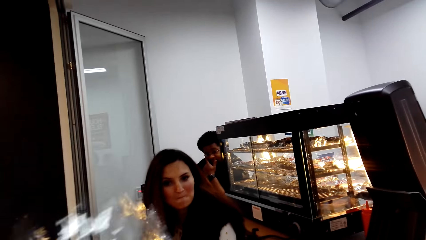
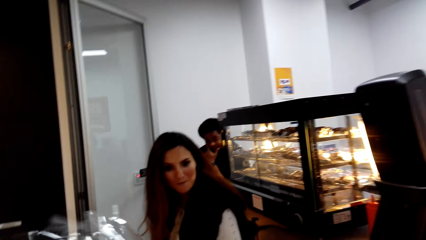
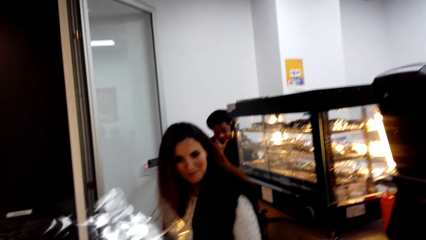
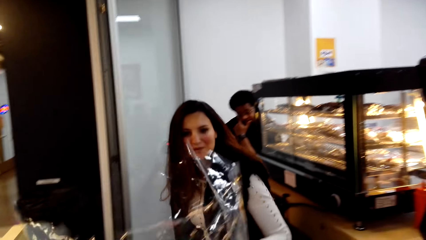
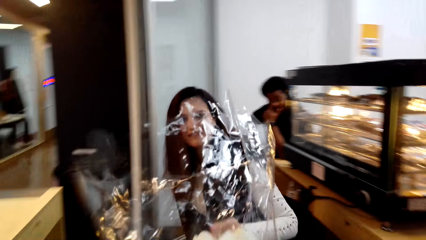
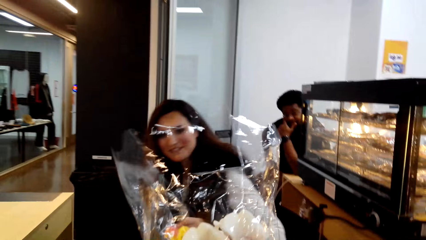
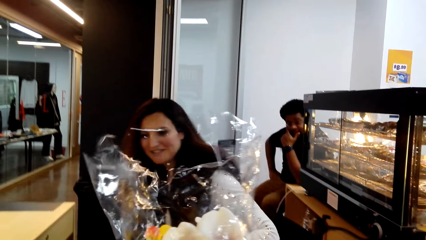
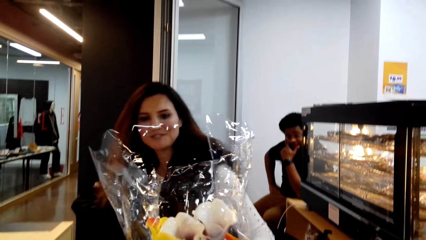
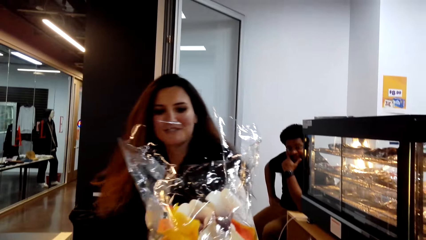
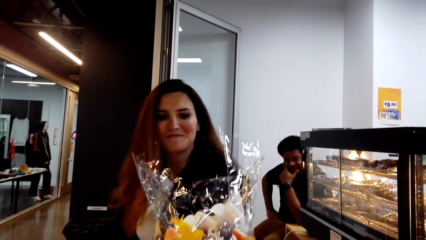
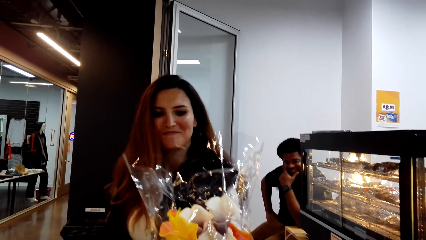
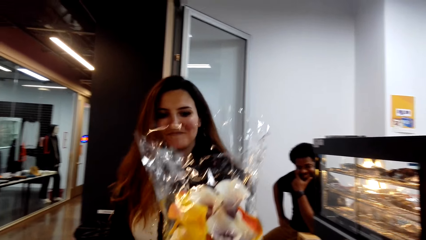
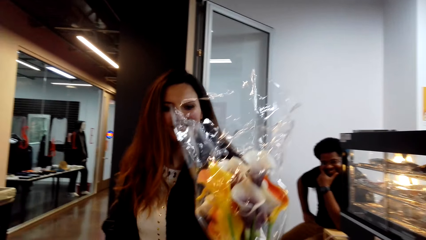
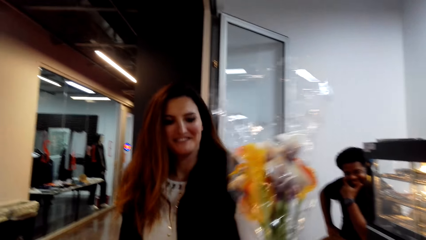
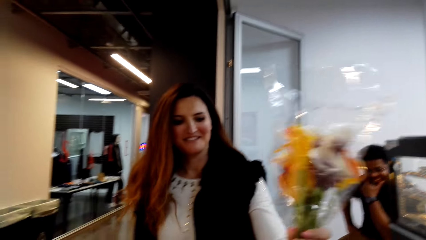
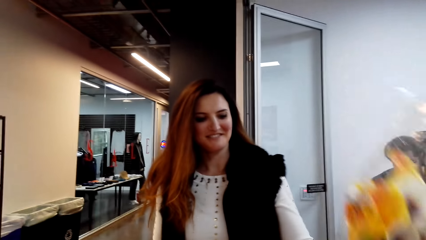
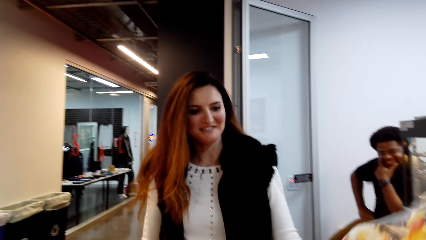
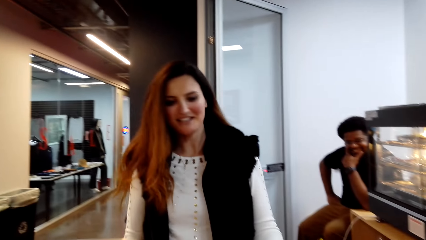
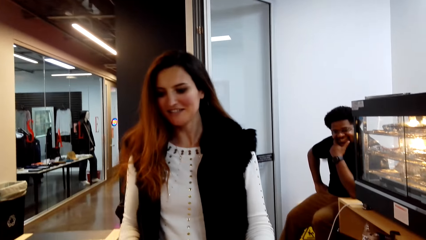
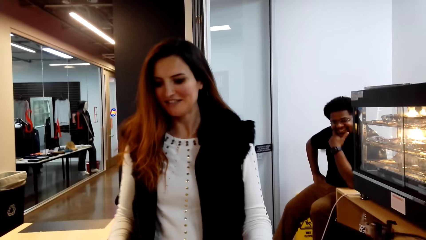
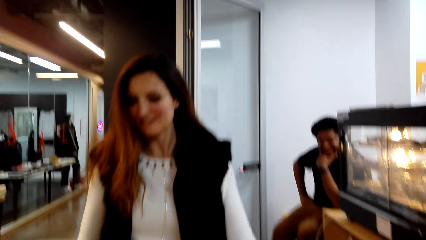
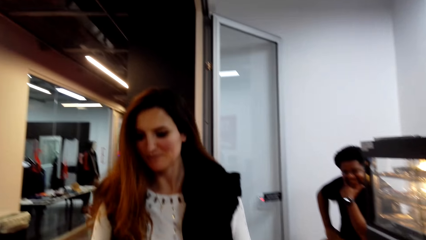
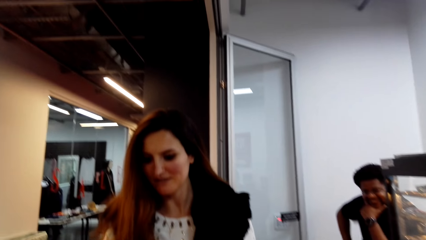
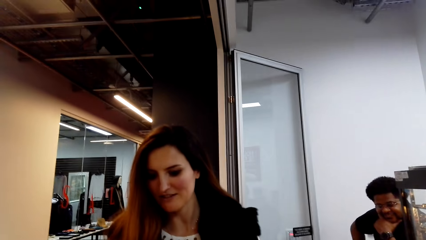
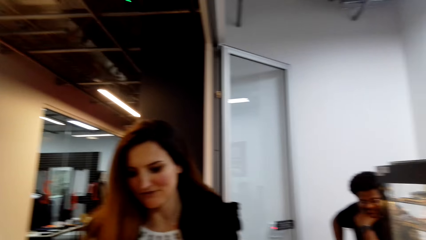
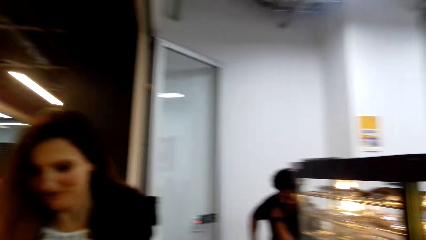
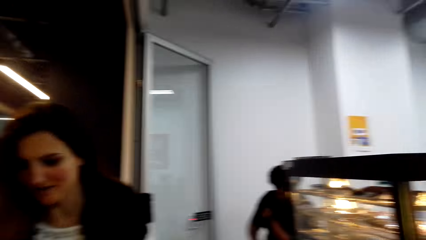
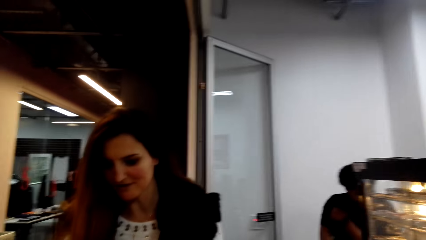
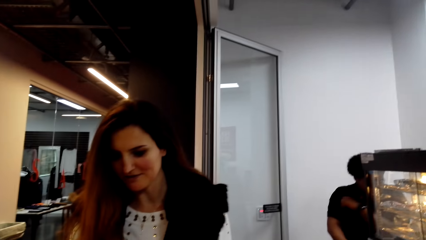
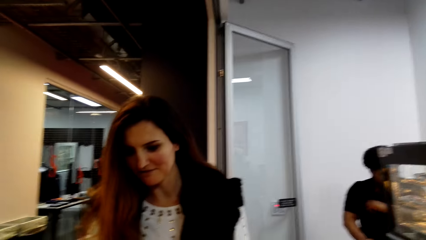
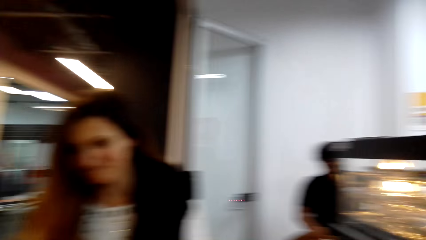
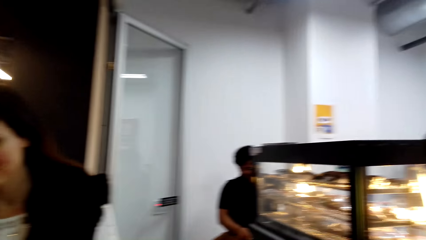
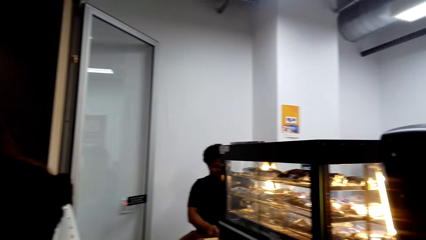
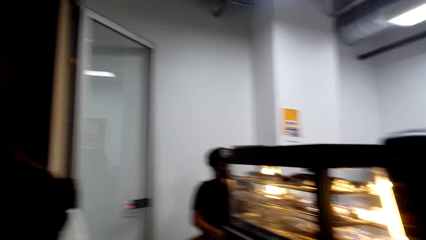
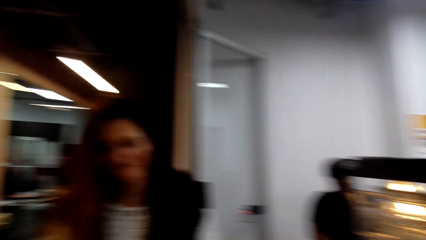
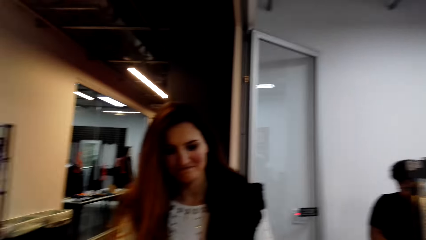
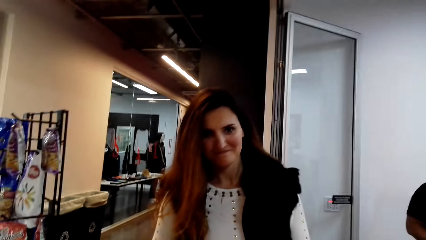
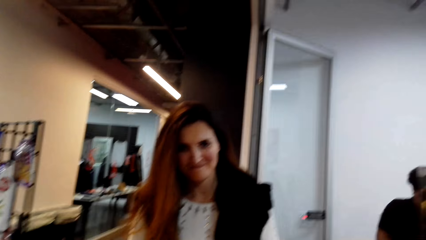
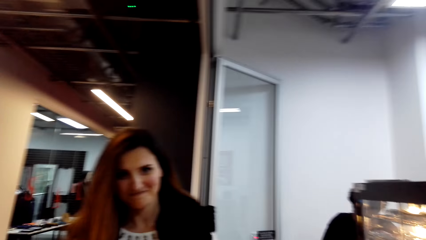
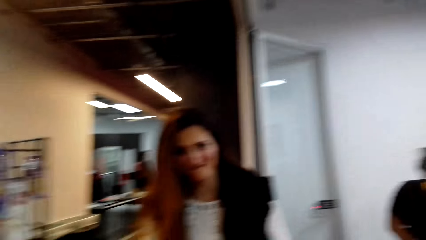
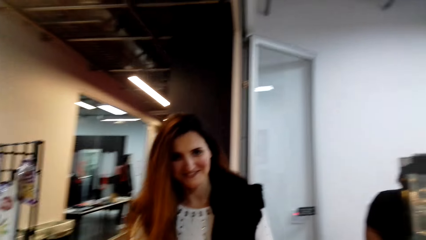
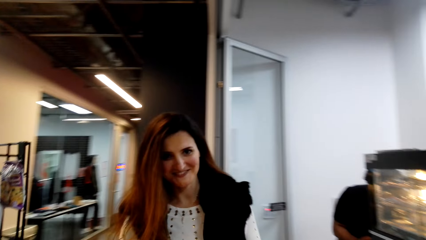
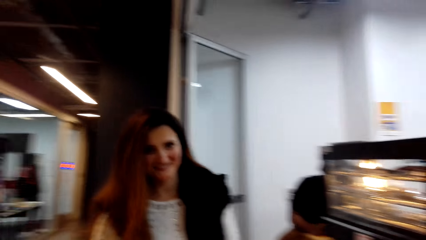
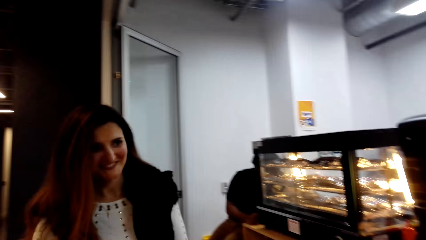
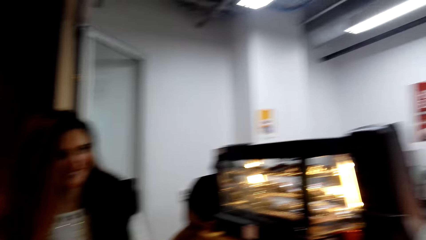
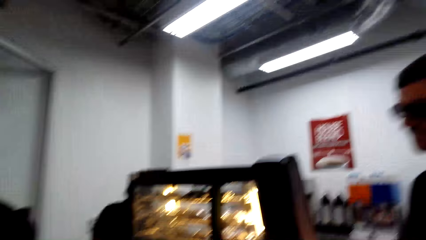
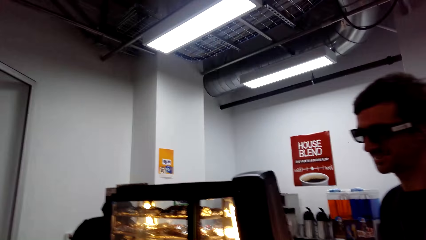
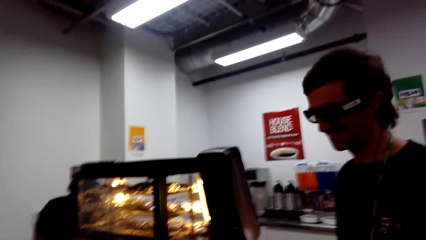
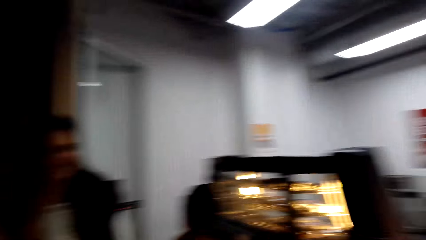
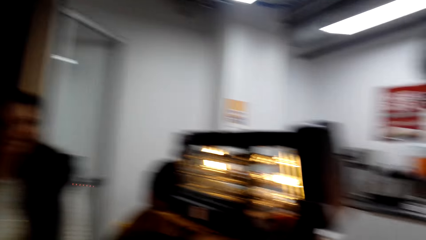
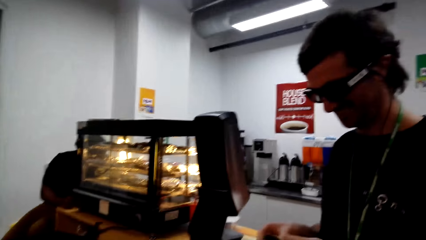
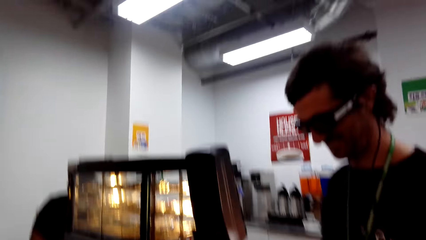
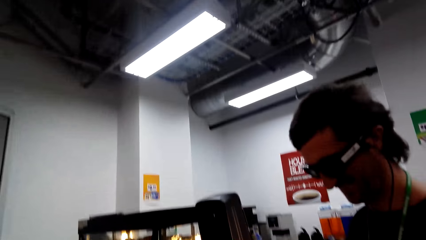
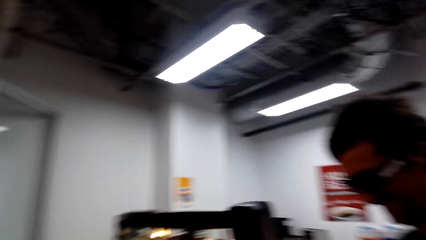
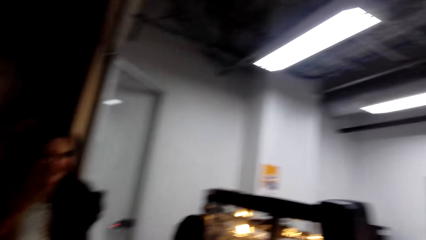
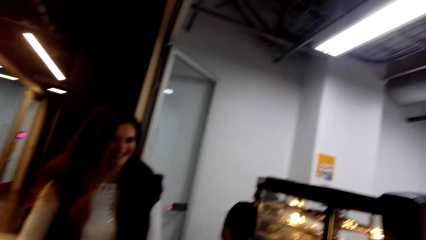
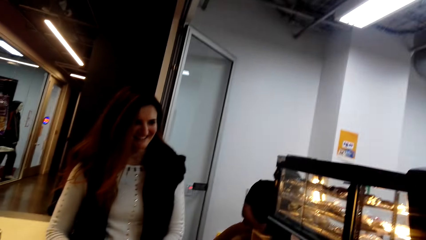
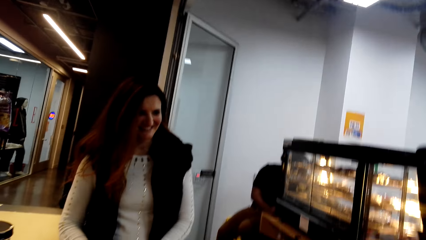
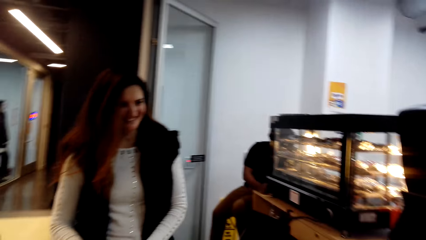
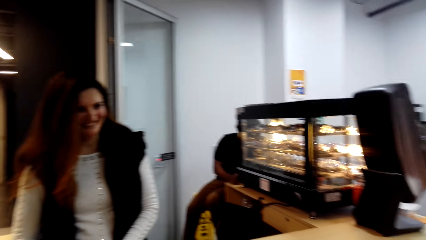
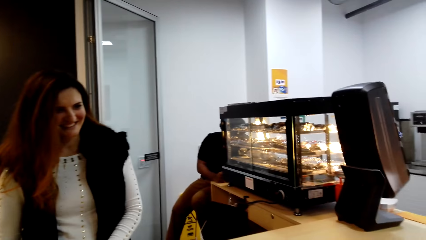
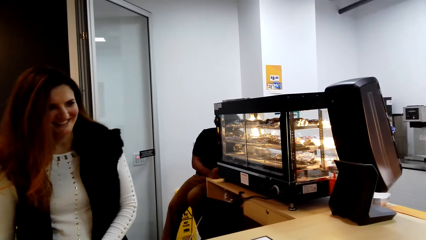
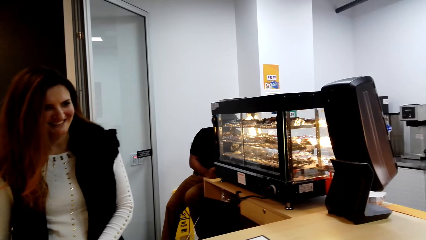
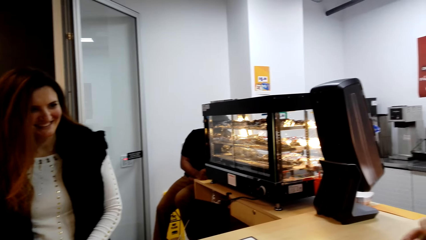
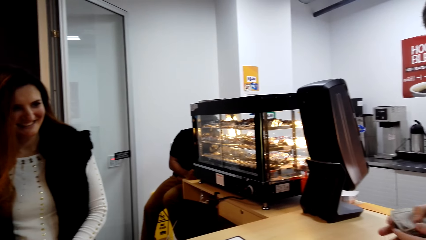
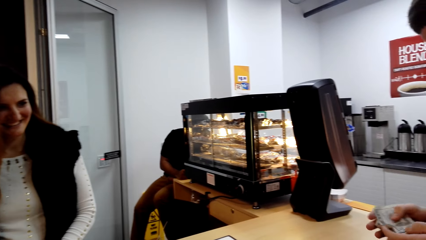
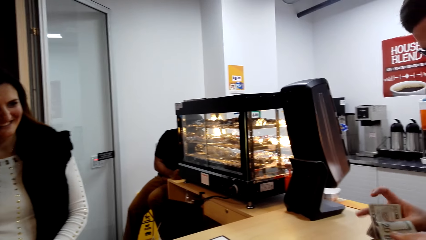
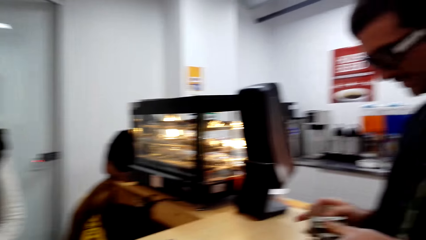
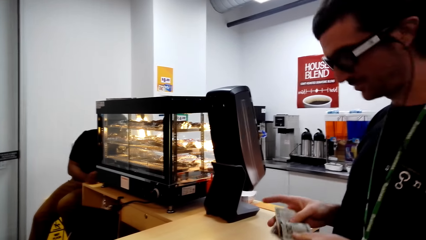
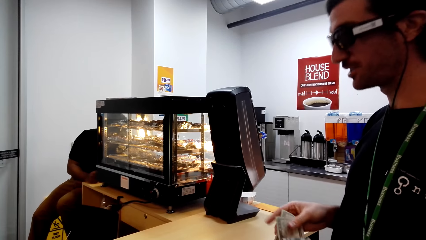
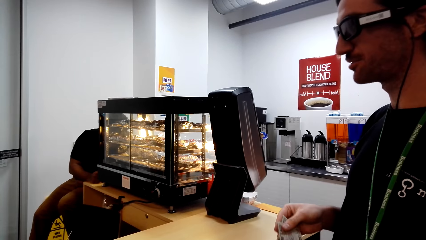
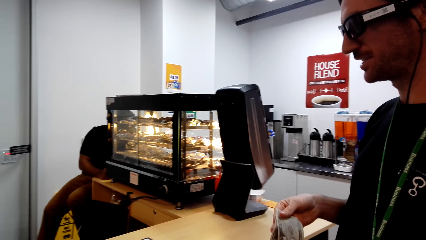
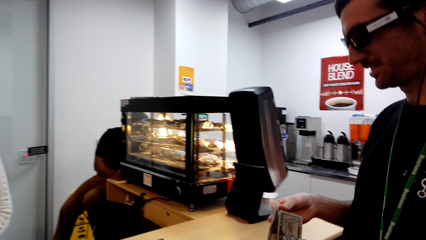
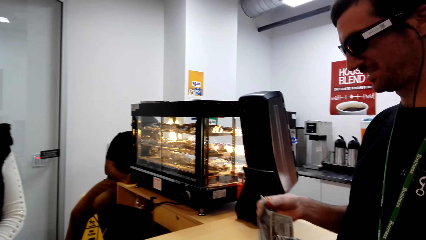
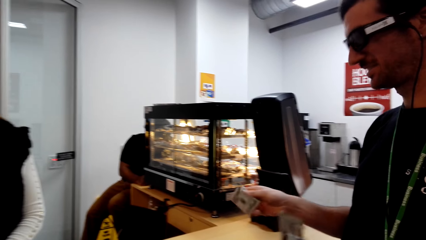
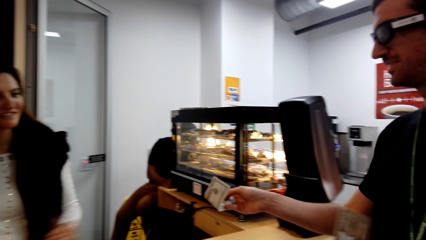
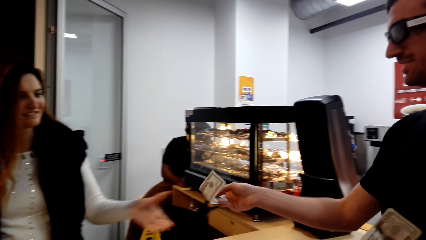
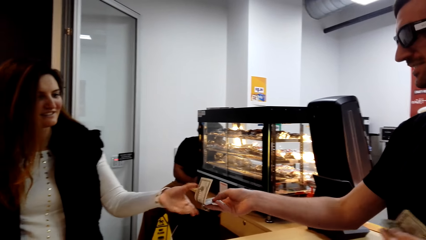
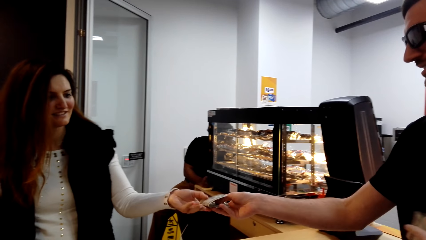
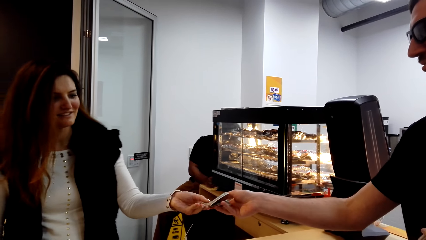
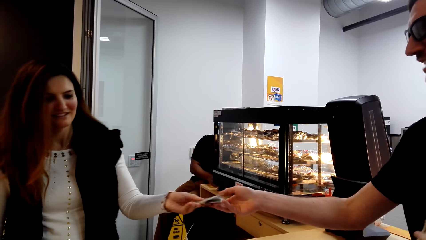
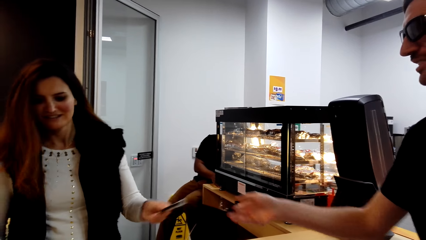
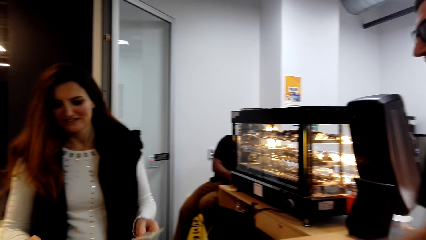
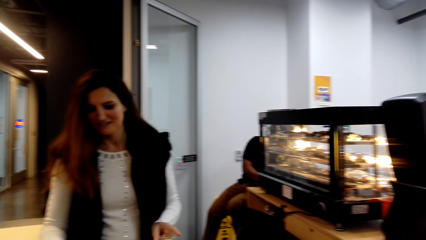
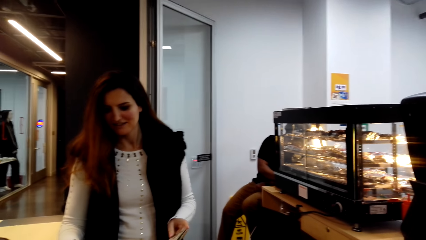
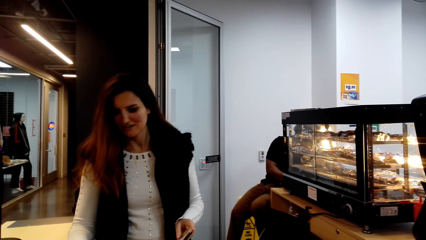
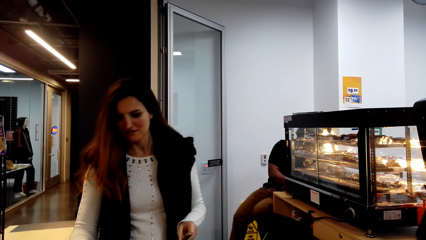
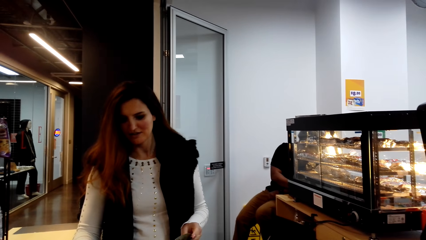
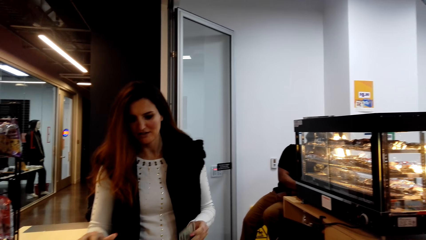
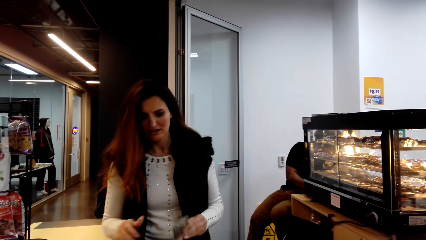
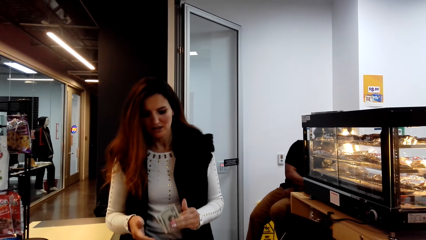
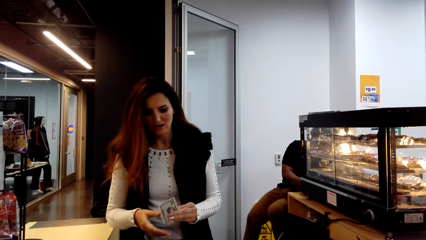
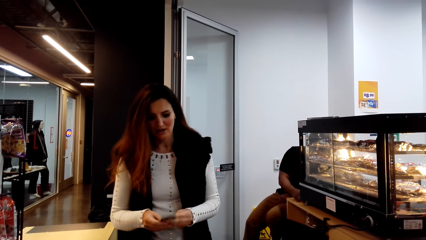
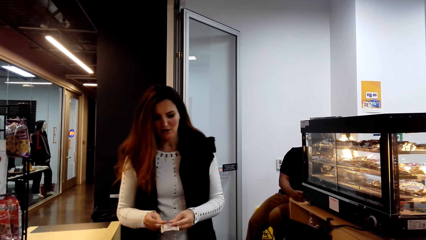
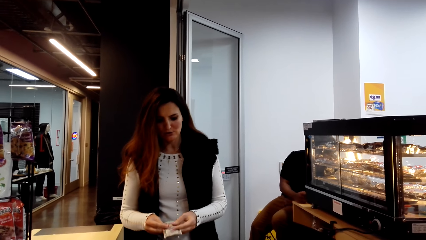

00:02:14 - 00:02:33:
The camera wearer gives the lady the packed flower. The lady puts the flowers down. The camera wearer looks around. The man takes the money. The man holds the money. The man passes the money to the lady. He passes the money to the lady again. The lady passes the money to the right hand.
